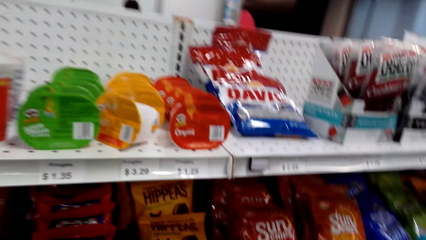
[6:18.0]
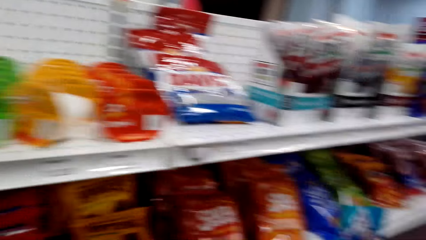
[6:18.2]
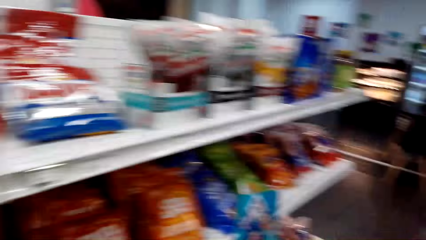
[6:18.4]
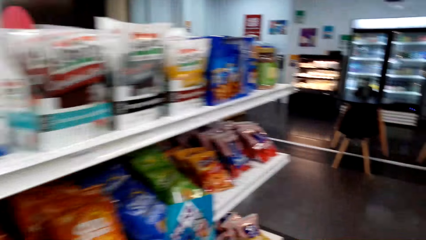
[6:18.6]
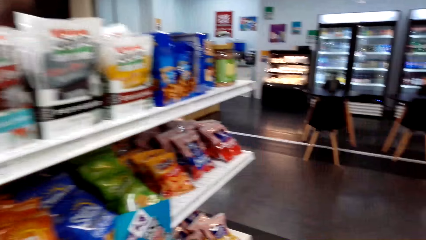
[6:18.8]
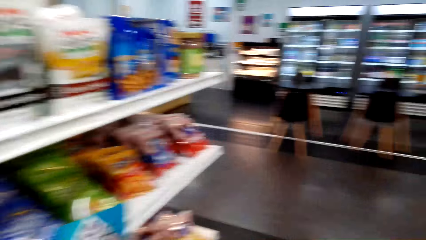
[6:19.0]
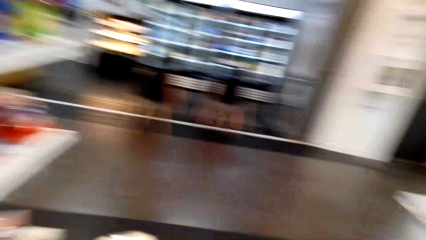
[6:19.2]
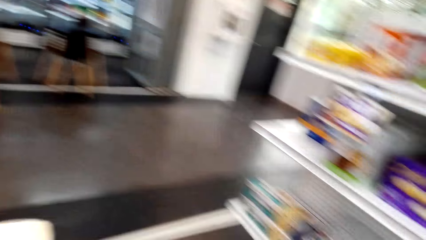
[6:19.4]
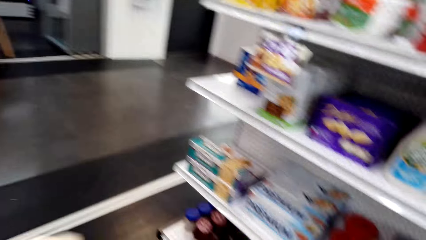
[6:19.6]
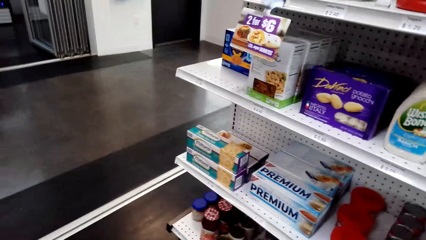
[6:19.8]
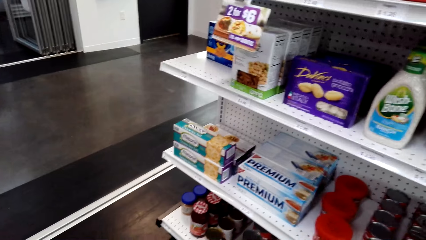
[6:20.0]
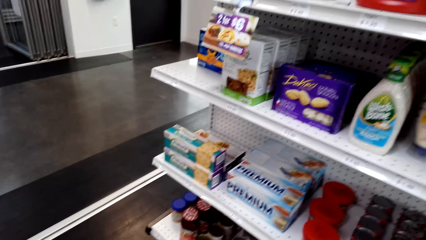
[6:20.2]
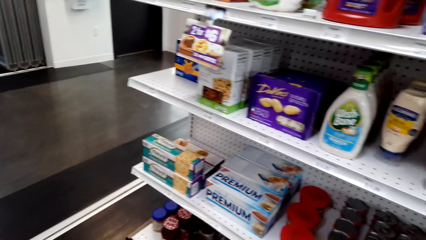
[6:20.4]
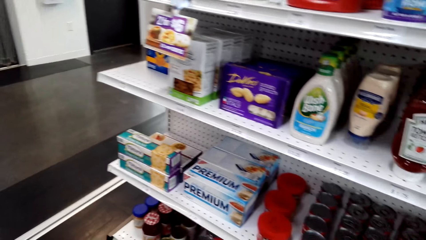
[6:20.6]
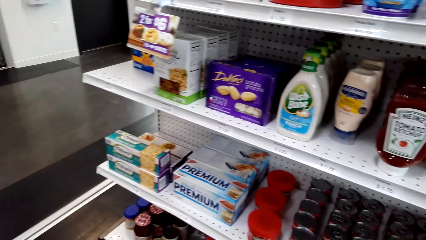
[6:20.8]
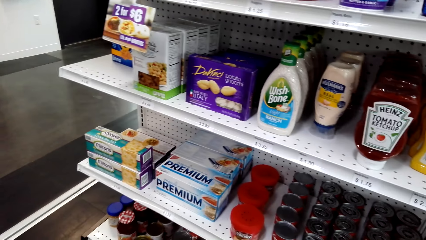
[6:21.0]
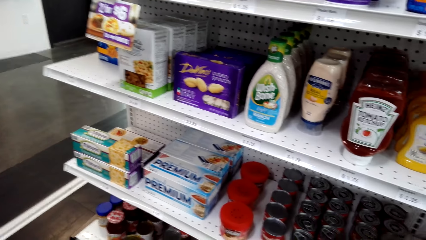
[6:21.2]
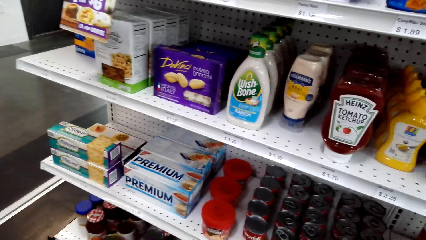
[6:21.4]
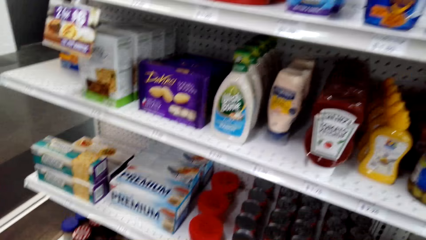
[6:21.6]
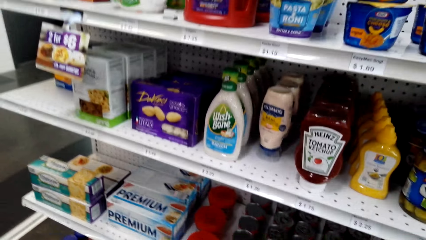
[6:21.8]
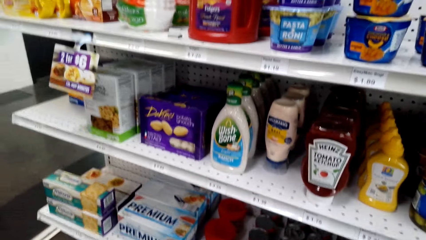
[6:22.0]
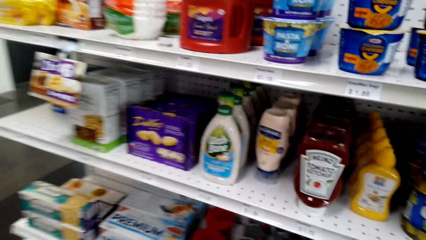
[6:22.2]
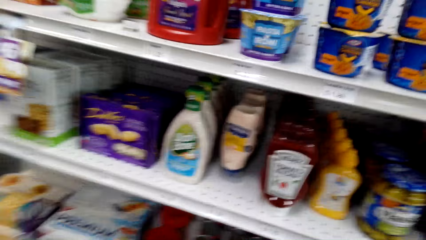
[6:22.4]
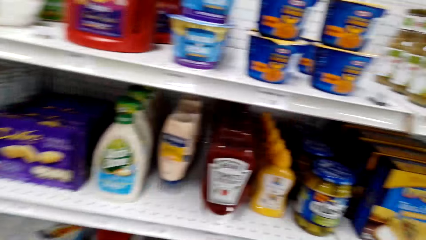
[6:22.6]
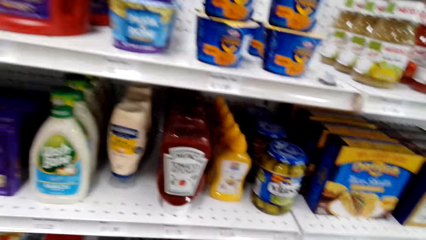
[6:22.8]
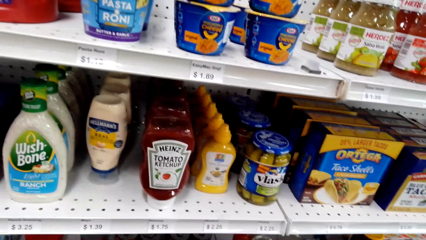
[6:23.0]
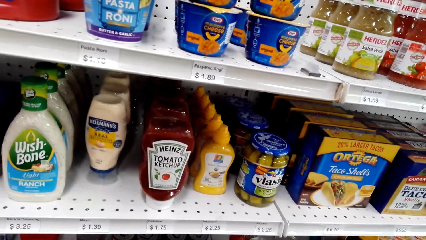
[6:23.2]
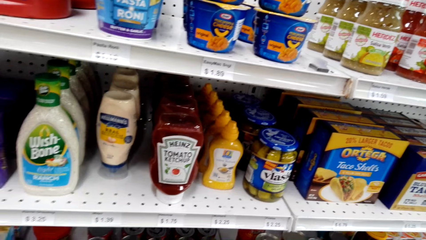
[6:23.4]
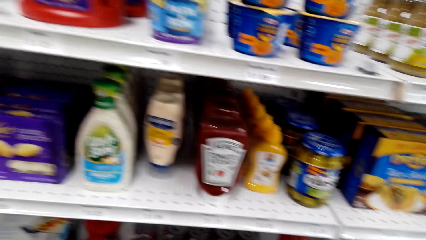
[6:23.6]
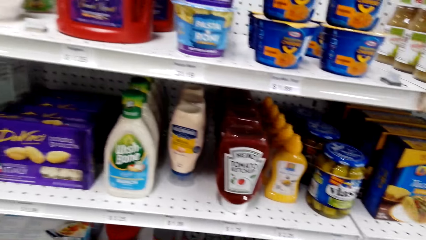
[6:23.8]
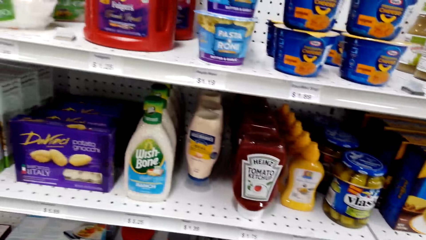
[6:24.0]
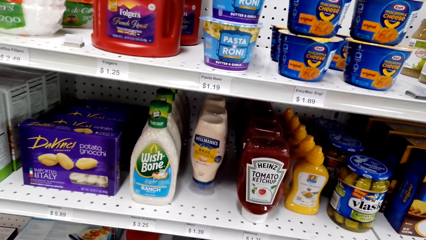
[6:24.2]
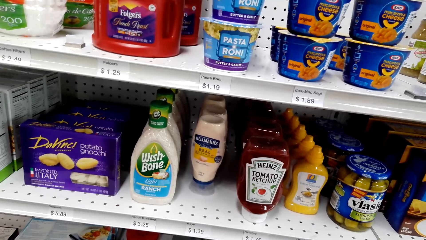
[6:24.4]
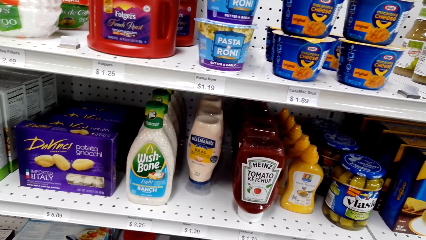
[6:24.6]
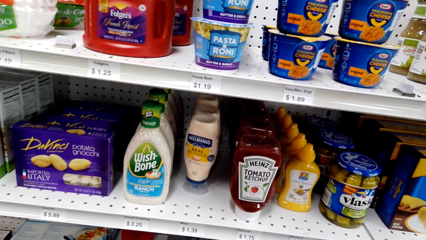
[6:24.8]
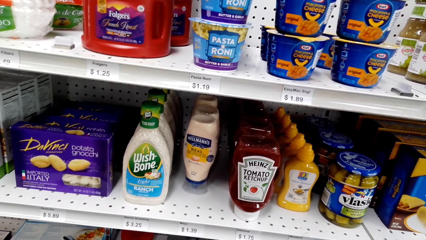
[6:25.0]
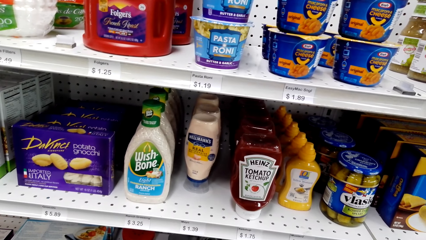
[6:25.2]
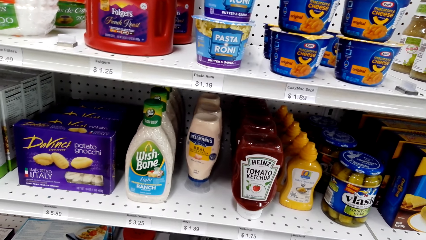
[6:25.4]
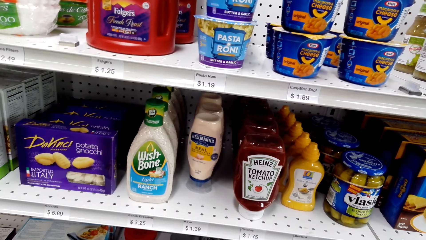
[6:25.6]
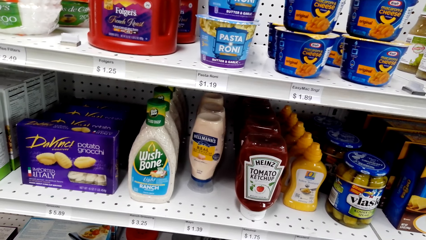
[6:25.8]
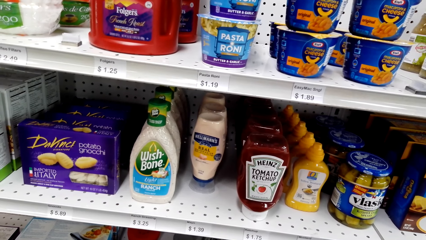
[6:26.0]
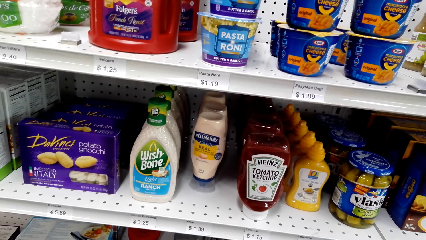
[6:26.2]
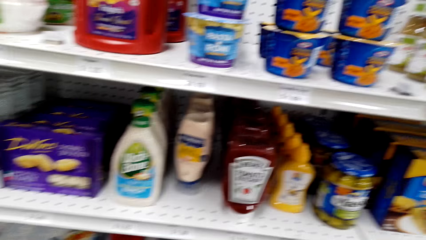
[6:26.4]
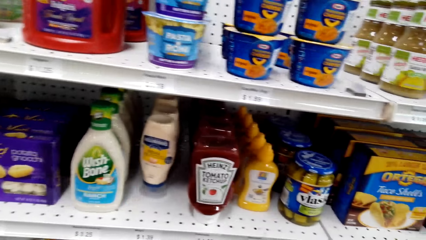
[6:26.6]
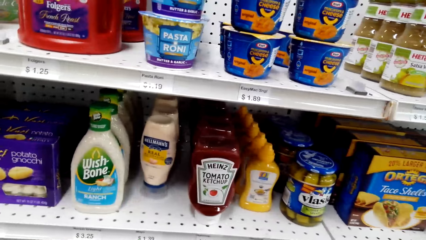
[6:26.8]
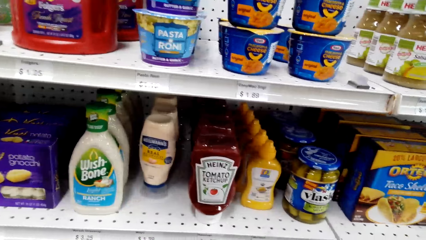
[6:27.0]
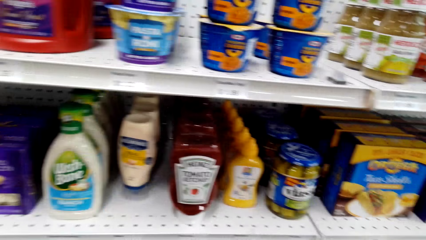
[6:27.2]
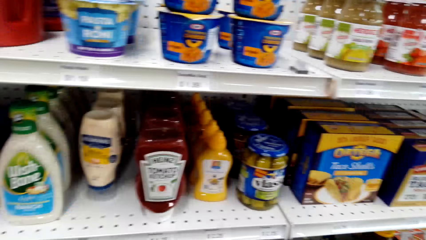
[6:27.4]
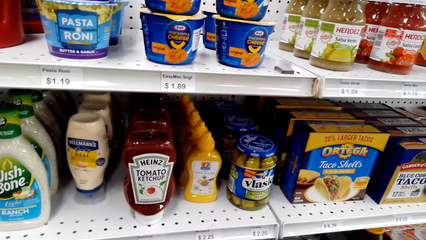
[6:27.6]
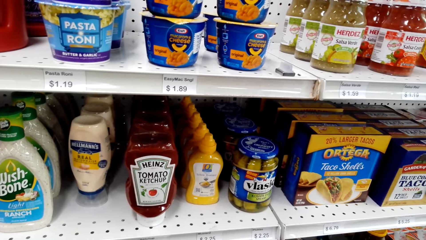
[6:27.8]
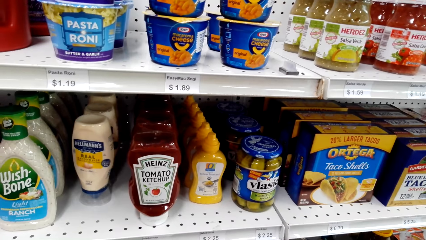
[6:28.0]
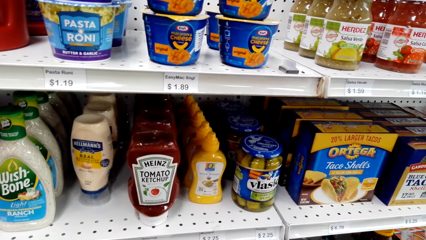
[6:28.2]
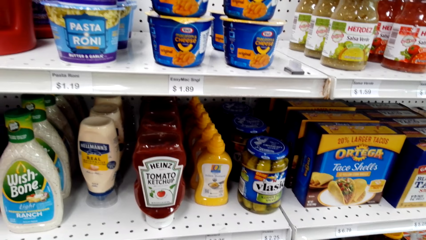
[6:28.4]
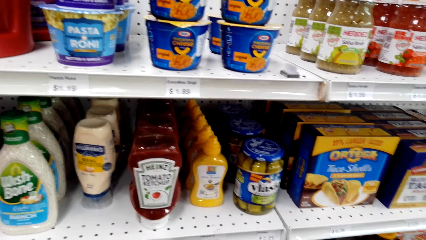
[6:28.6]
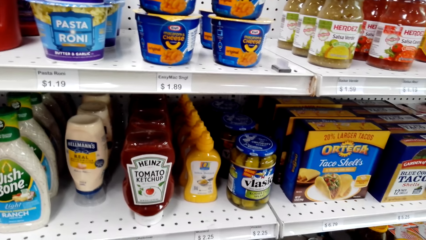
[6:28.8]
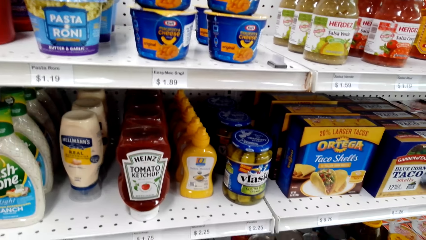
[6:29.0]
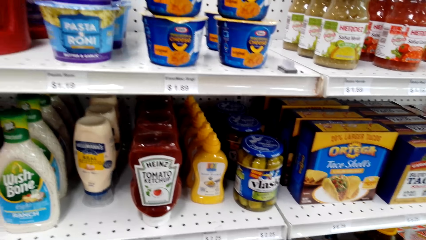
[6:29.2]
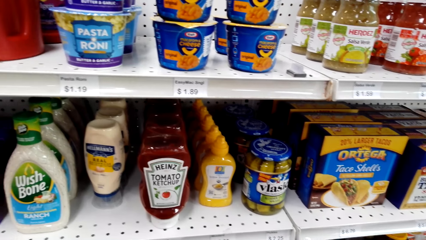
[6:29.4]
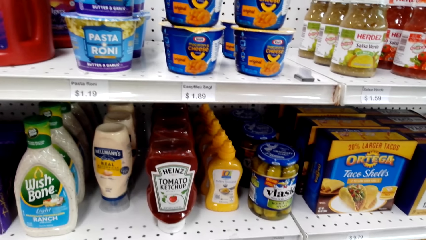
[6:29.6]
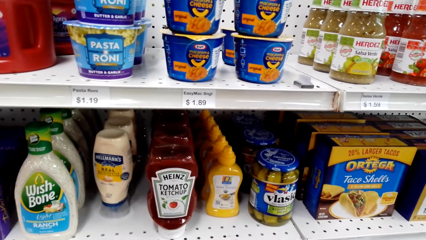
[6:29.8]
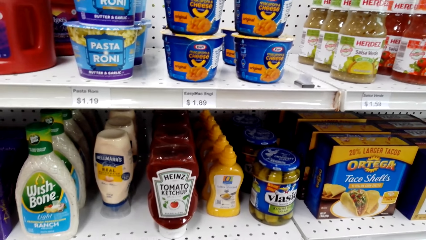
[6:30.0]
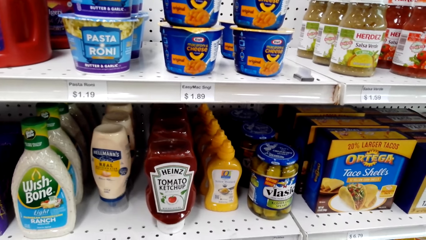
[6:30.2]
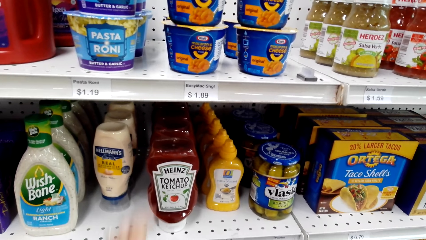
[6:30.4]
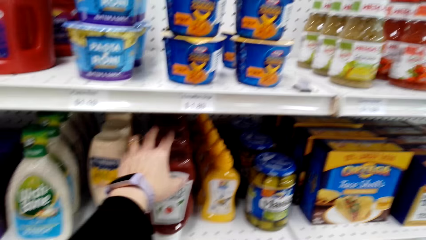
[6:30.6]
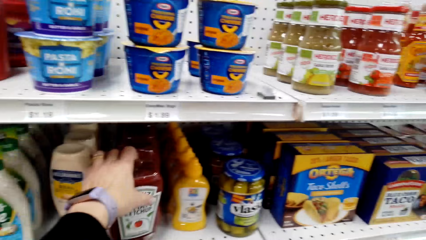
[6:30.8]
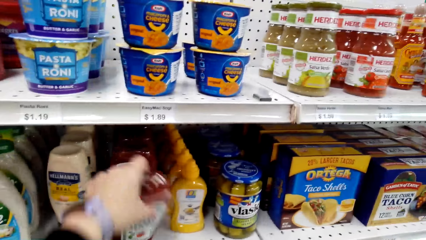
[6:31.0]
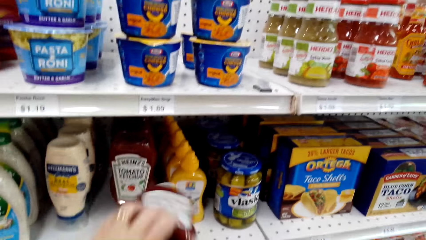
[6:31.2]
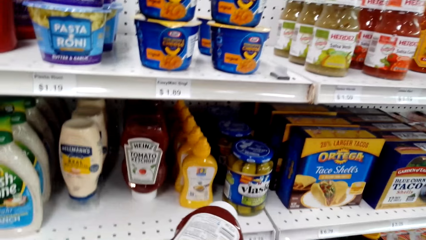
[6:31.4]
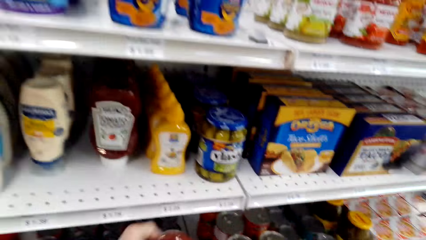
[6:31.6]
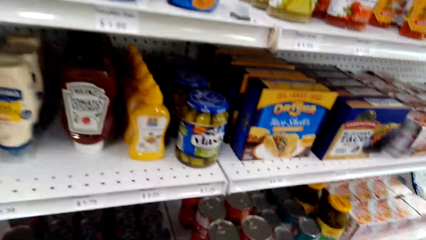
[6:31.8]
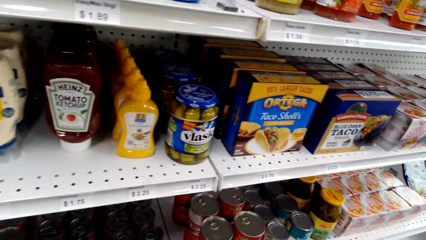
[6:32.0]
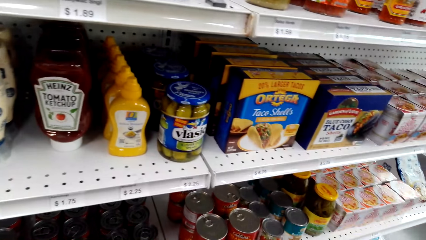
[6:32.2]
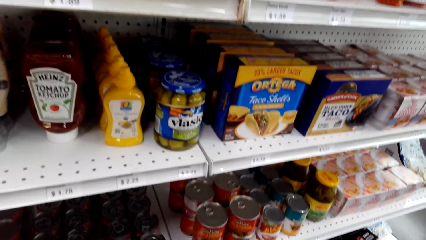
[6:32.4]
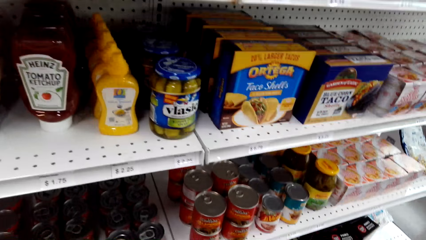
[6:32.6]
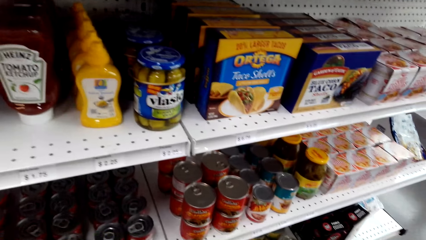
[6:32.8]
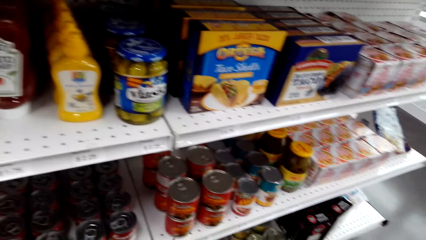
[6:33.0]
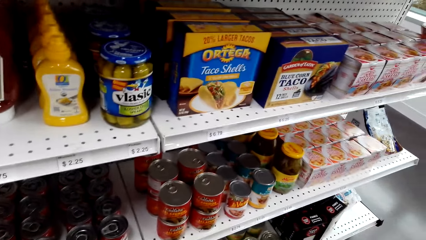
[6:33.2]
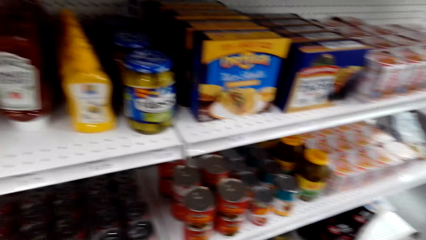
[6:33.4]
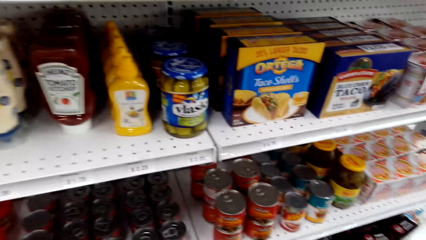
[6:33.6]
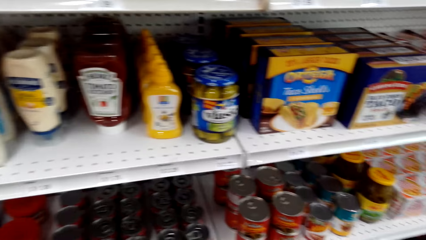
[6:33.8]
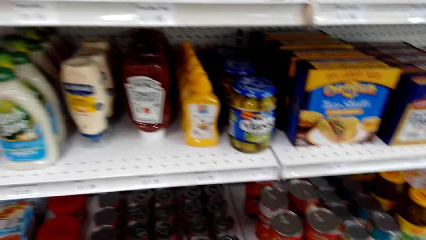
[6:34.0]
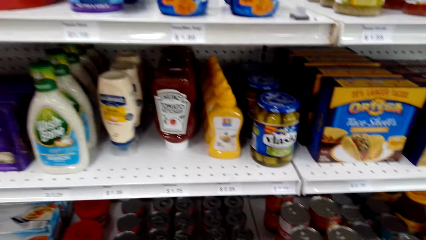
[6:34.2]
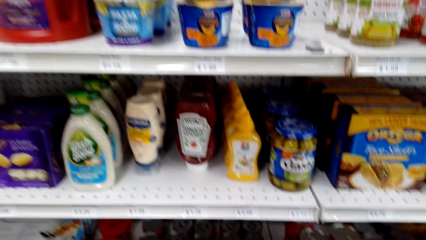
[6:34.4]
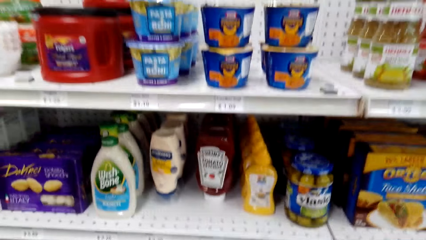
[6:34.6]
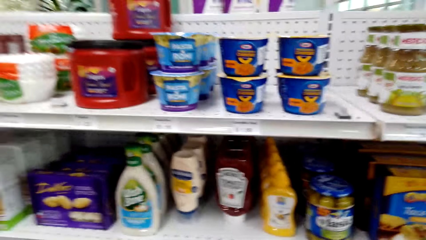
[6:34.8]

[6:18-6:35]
The camera wearer walks on the floor. They stand on the floor. They pick tomato ketchup from the shelf. They put the tomato ketchup in the shopping tray. They stand on the floor.
